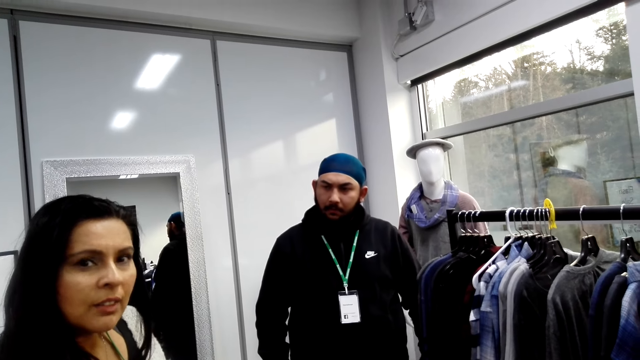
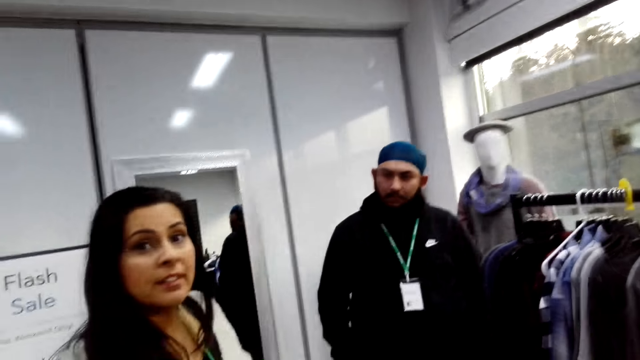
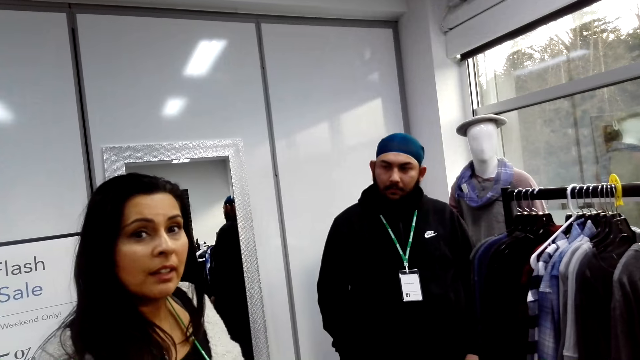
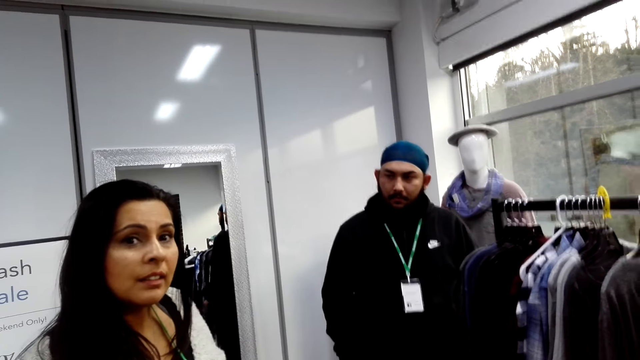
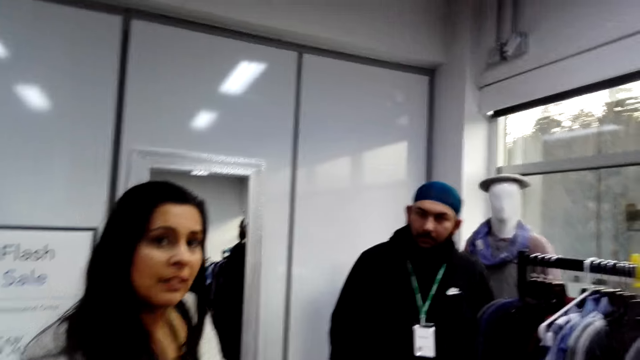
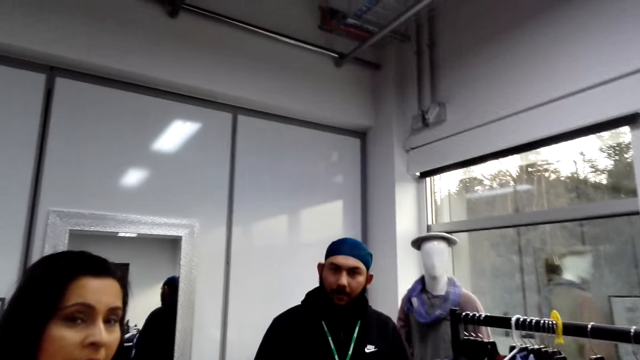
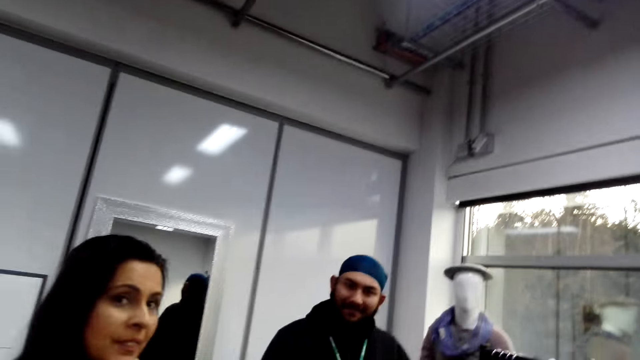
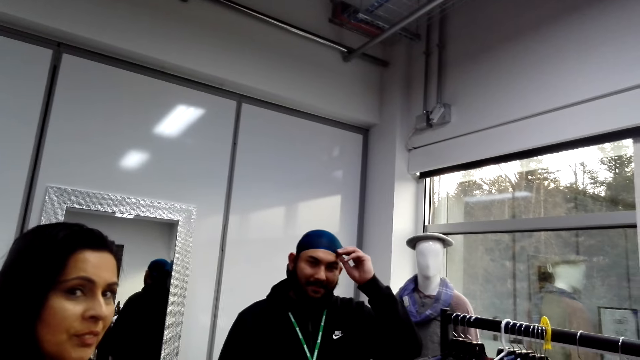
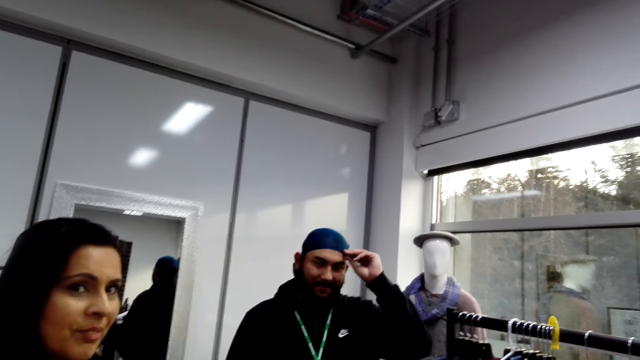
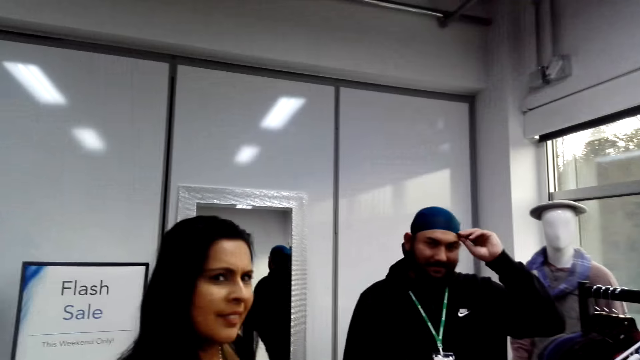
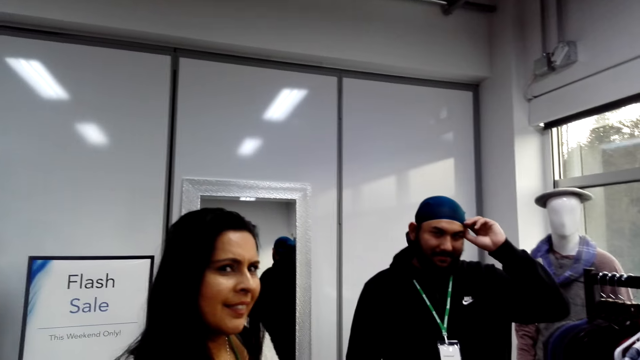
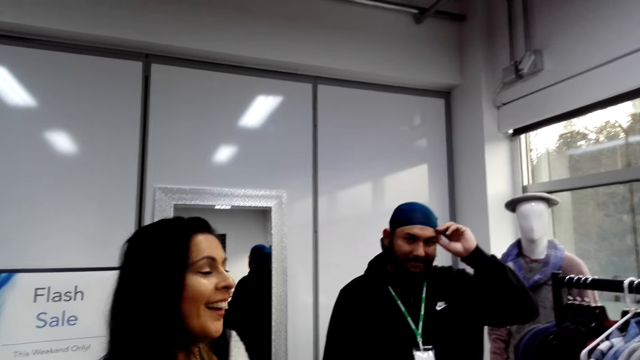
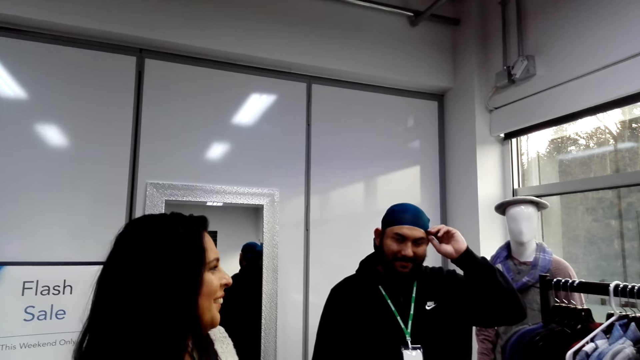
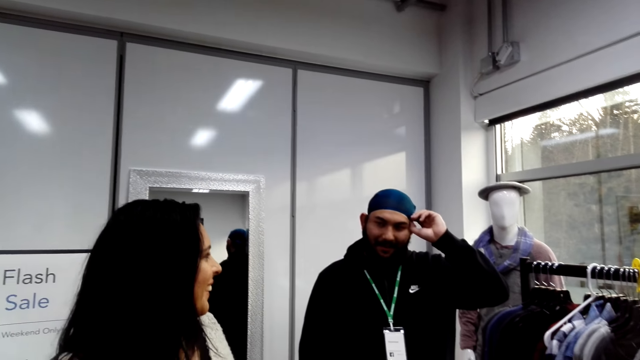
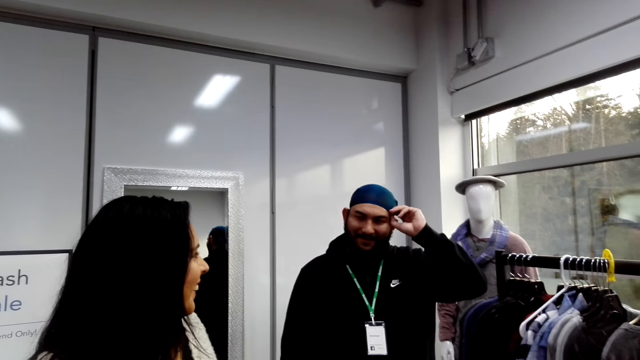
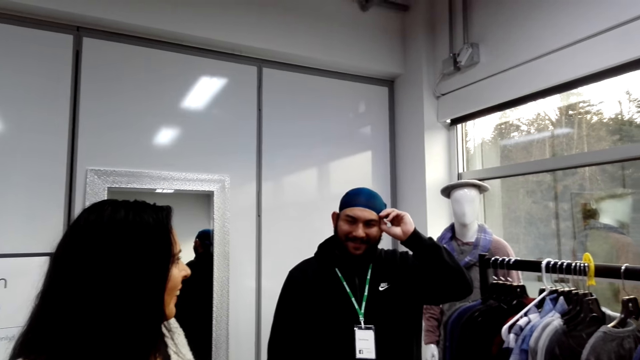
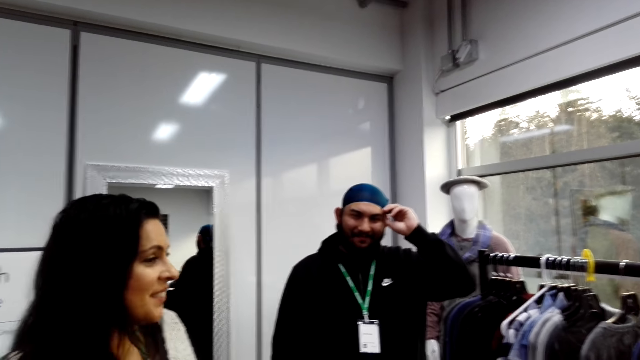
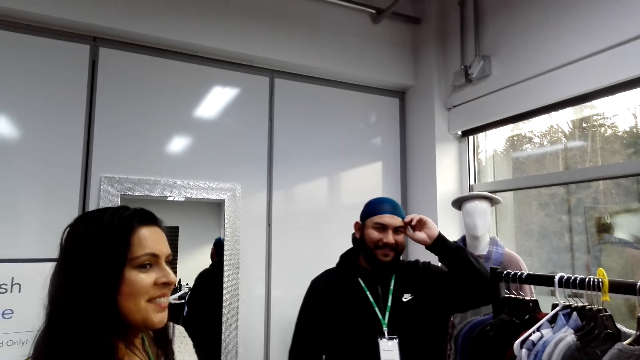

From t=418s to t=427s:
The camera wearer talks with a lady and a man. A person walks around and holds the head. The camera wearer talks with the lady and the man. Another person interacts with the first person. The camera wearer talks with the lady and the man.

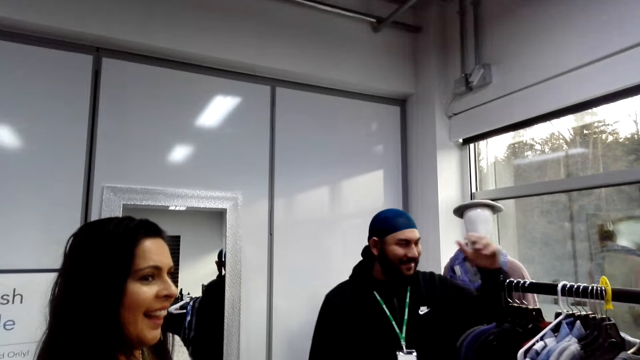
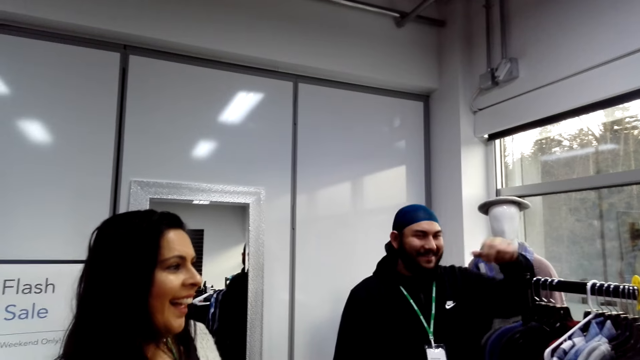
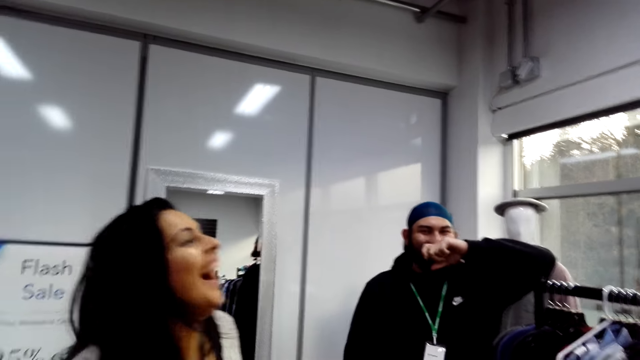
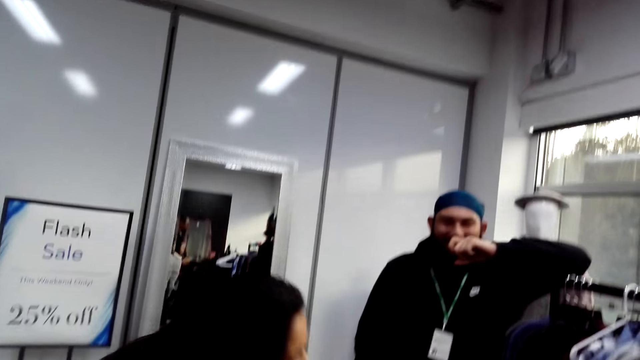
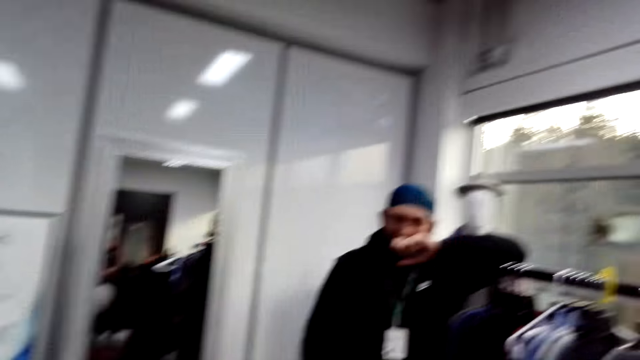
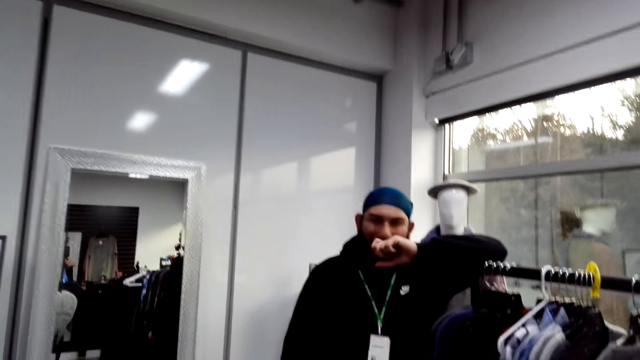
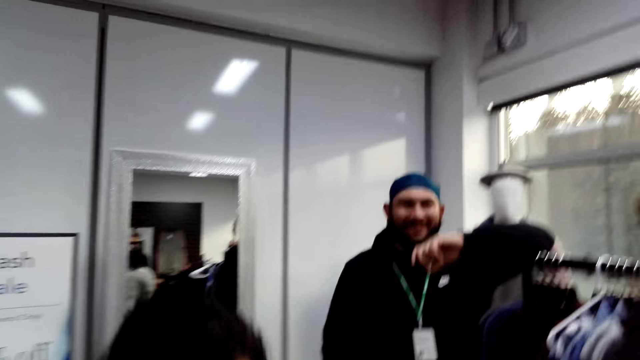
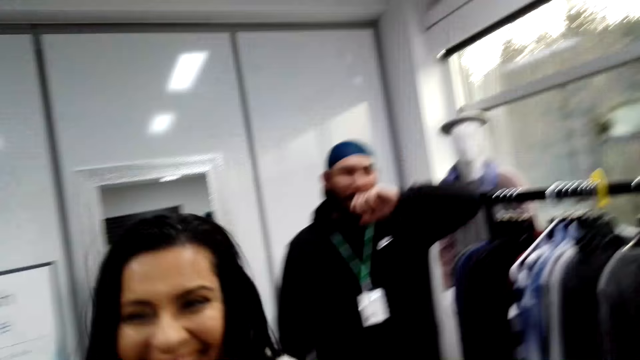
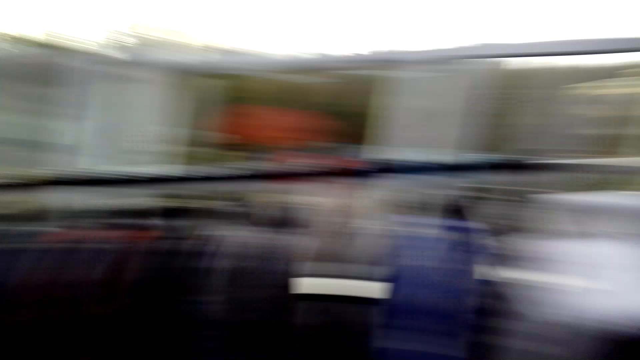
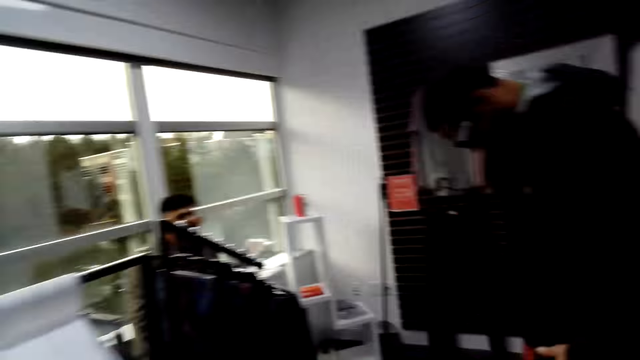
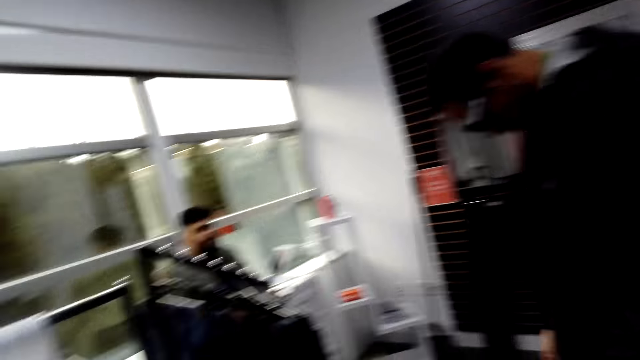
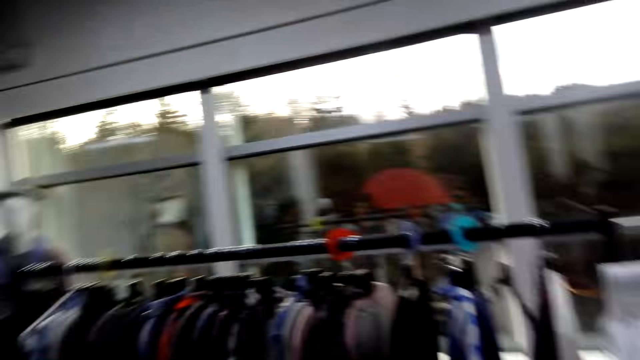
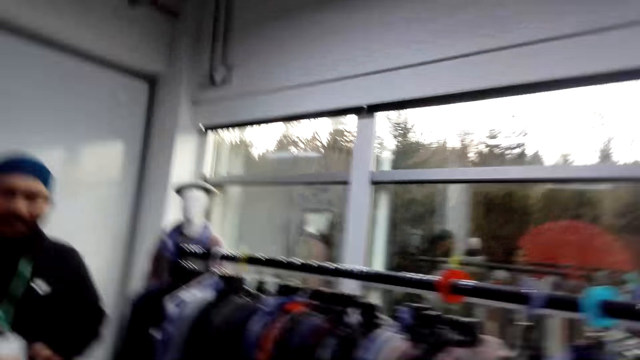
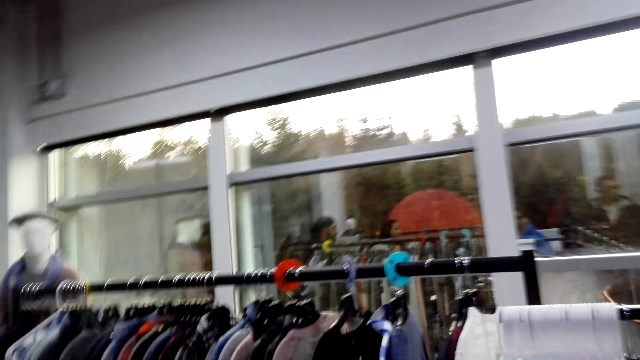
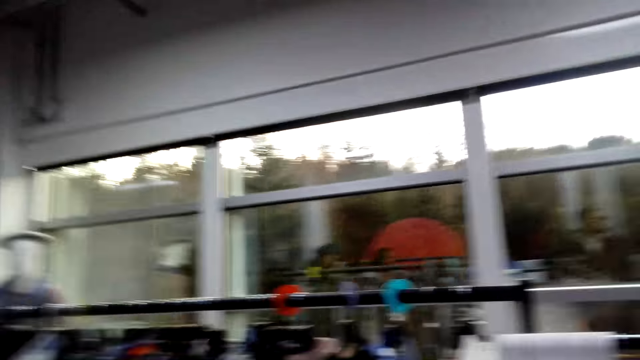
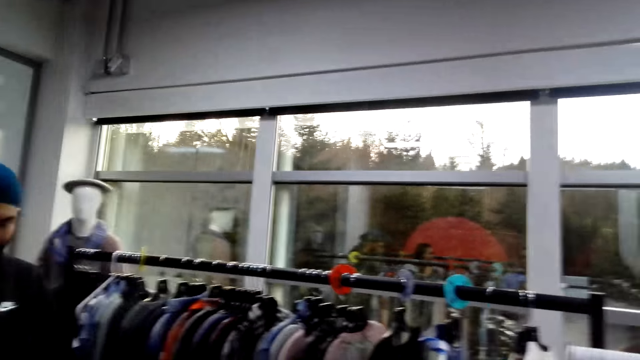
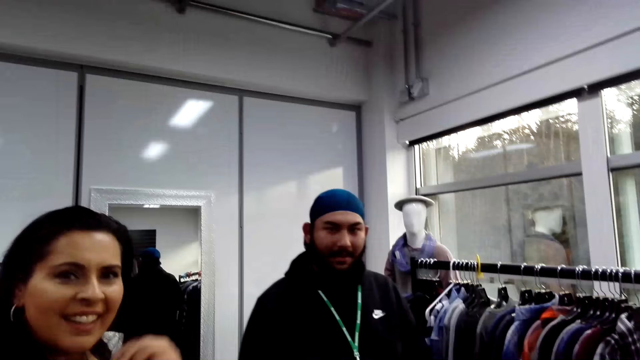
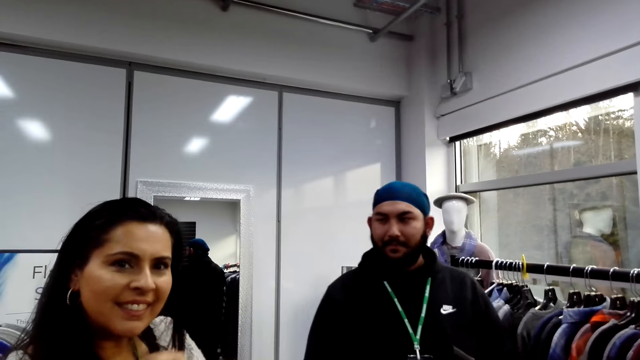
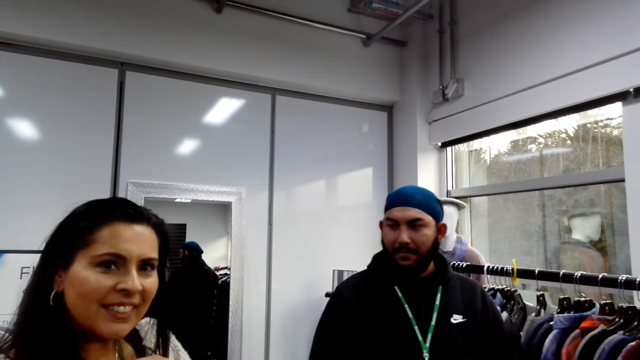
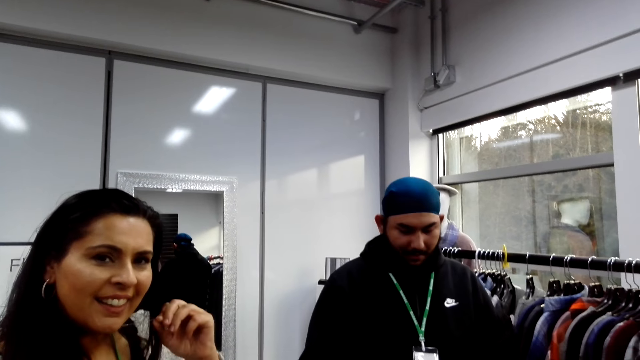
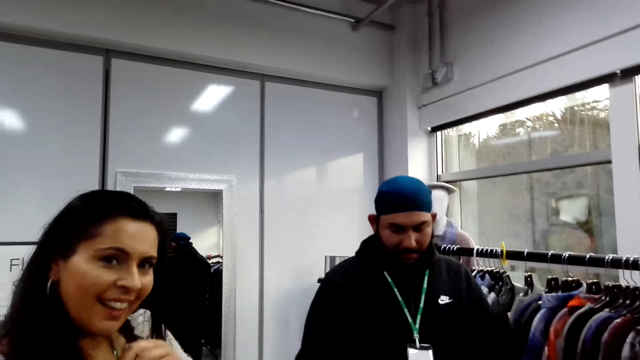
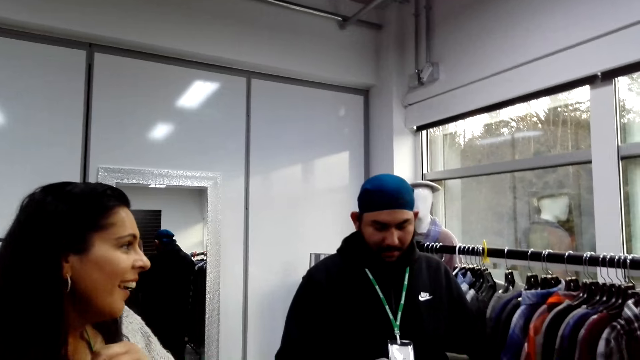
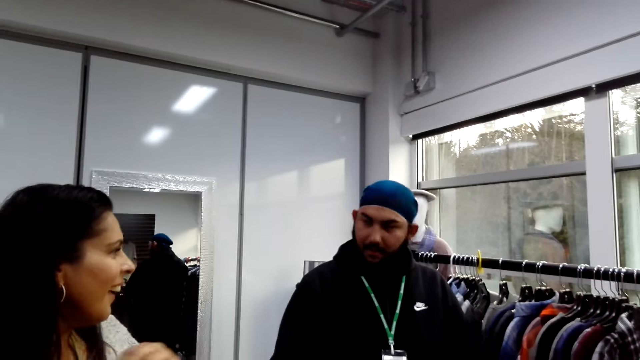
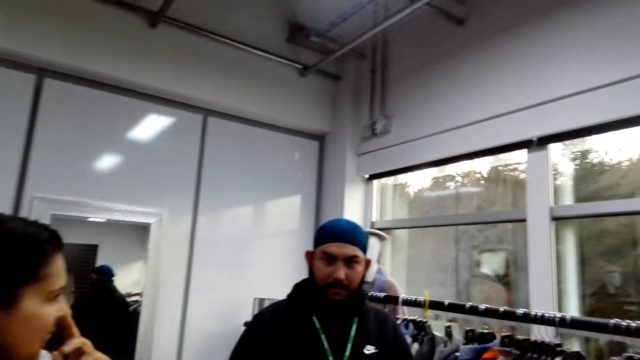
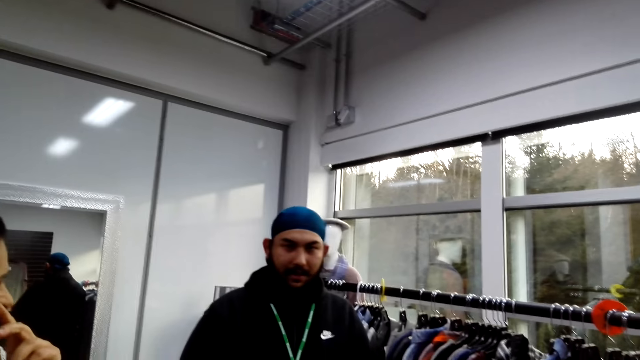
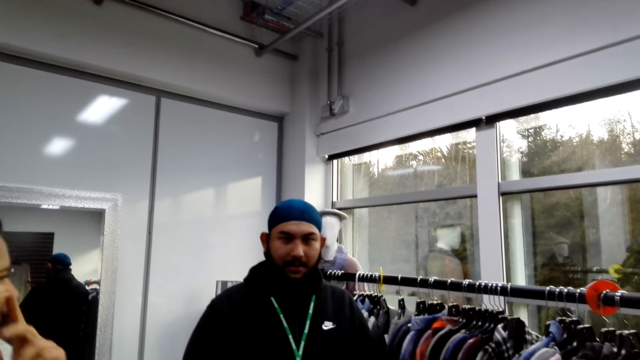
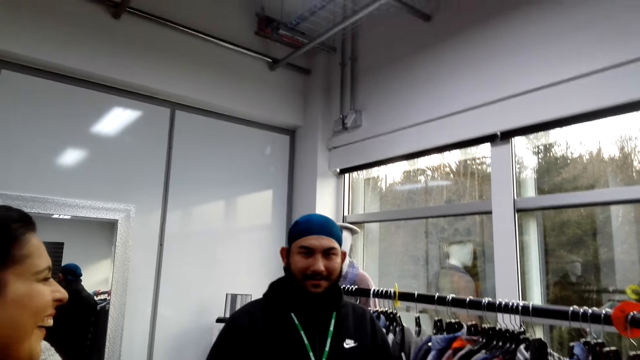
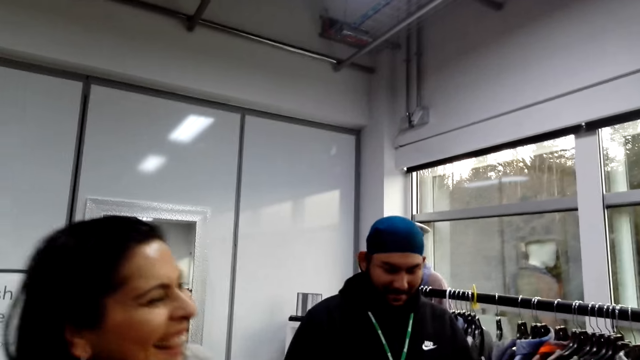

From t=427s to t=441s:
A person moves a hand from the head. The camera wearer talks with a lady and a man. The person moves a hand on the nose. Another person bends down. The camera wearer talks with the lady and the man. The first person moves a hand on the nose. The other person walks around. The camera wearer looks around. They walk in the boutique. The first person walks around. The camera wearer looks around. They talk with the lady and the man. The first person moves around. The other person interacts with the first person. The camera wearer talks with the lady and the man.
